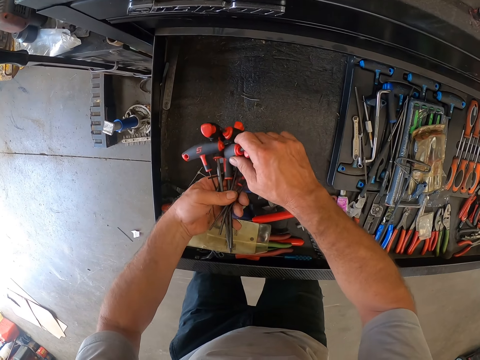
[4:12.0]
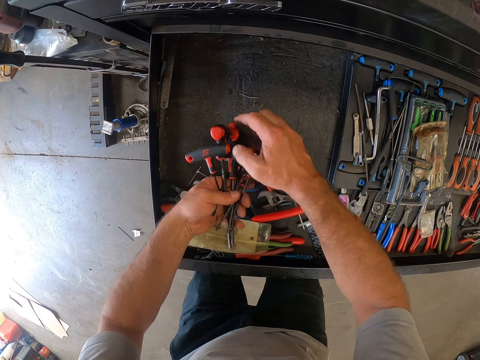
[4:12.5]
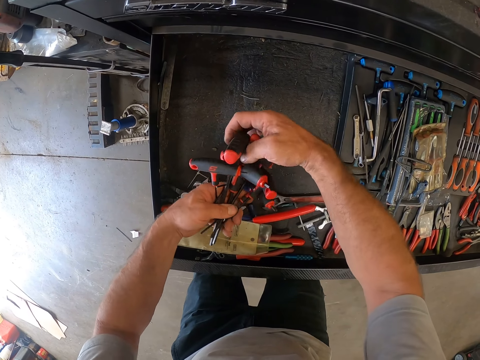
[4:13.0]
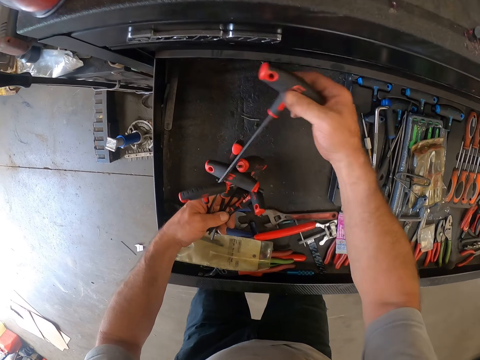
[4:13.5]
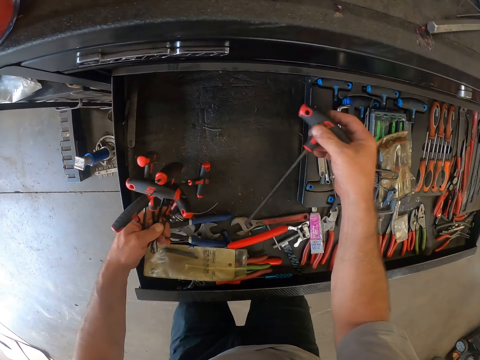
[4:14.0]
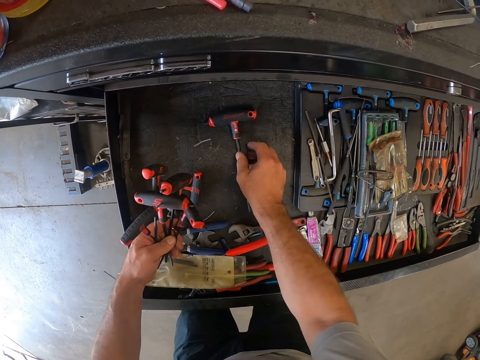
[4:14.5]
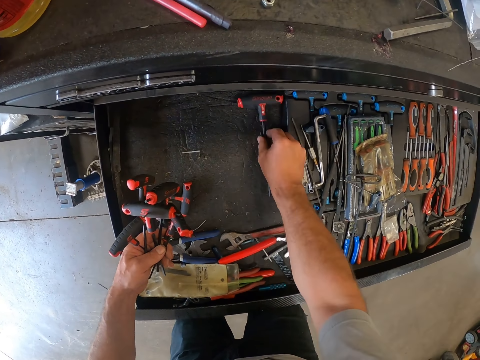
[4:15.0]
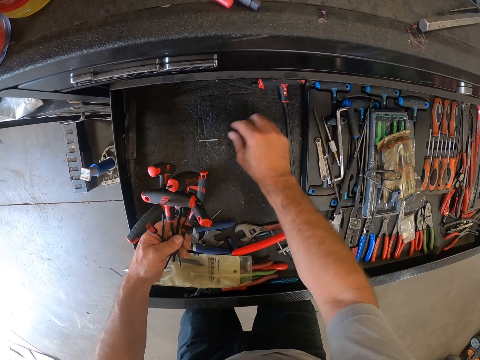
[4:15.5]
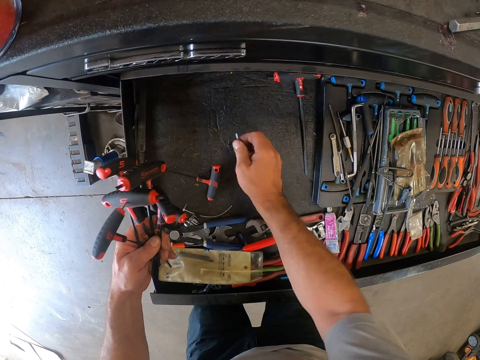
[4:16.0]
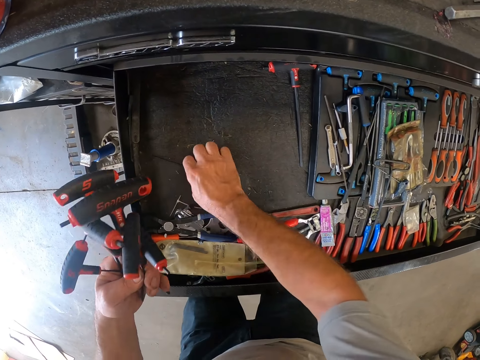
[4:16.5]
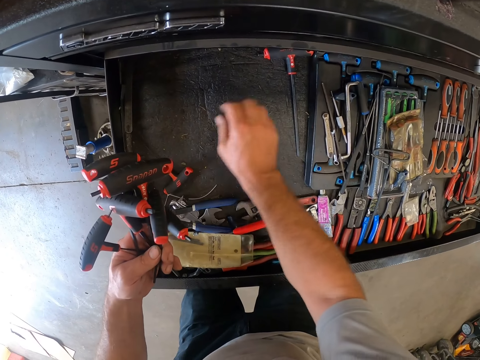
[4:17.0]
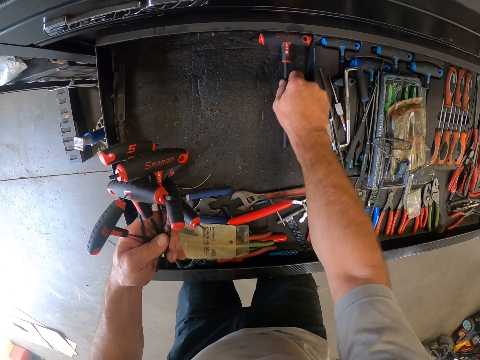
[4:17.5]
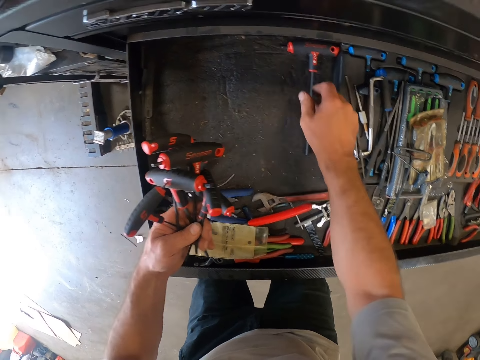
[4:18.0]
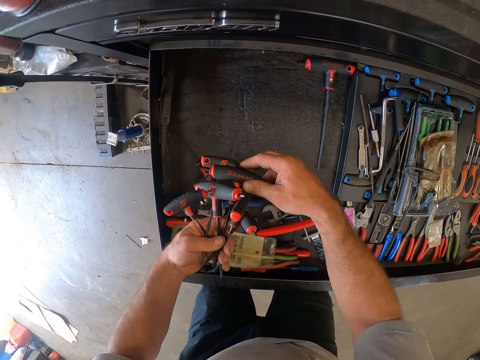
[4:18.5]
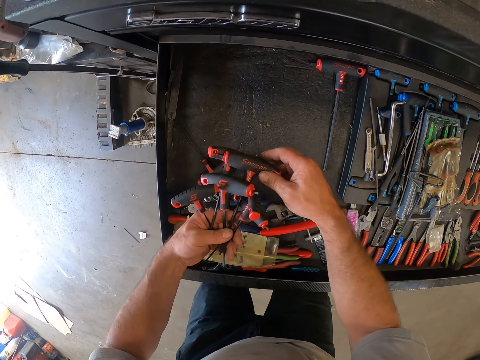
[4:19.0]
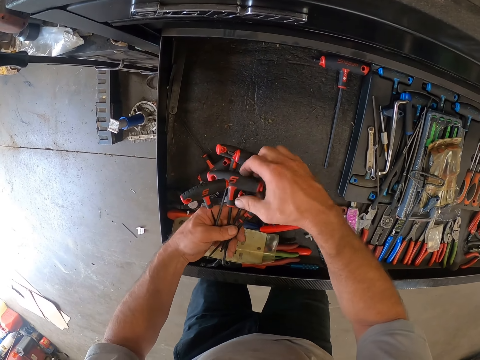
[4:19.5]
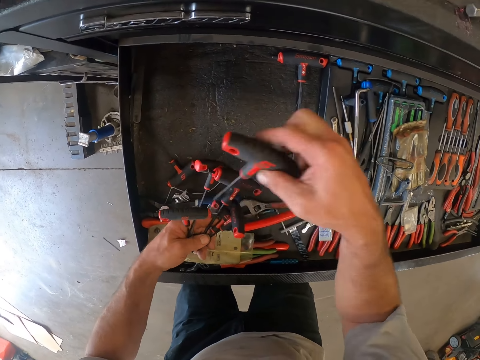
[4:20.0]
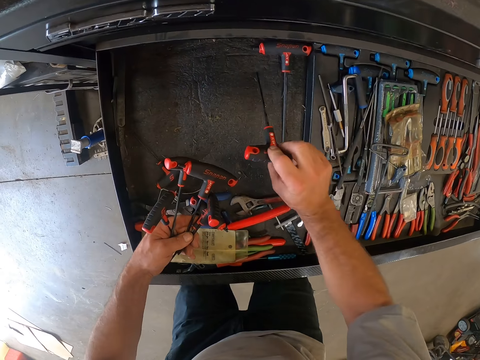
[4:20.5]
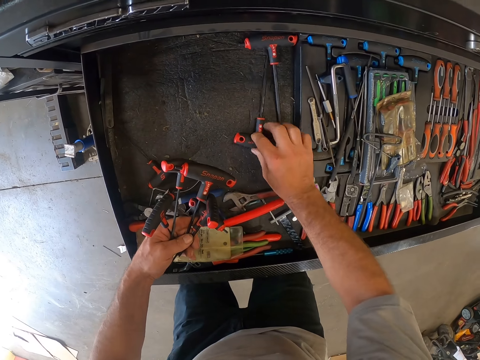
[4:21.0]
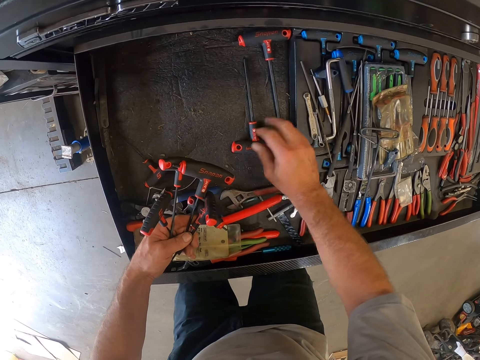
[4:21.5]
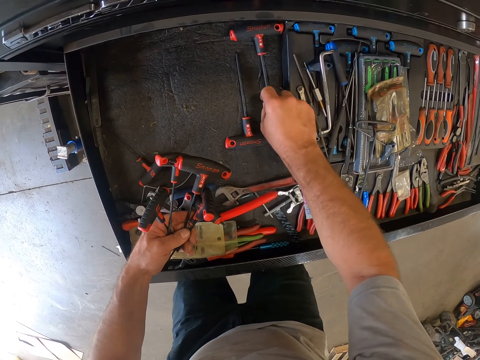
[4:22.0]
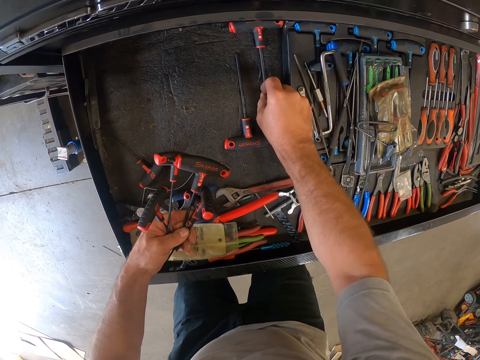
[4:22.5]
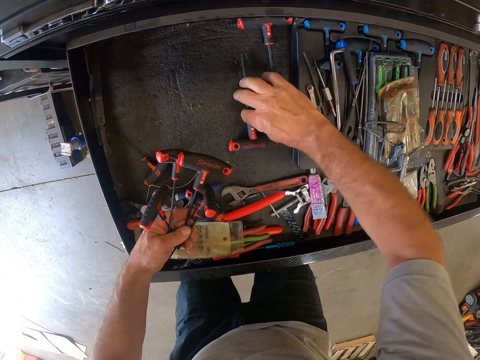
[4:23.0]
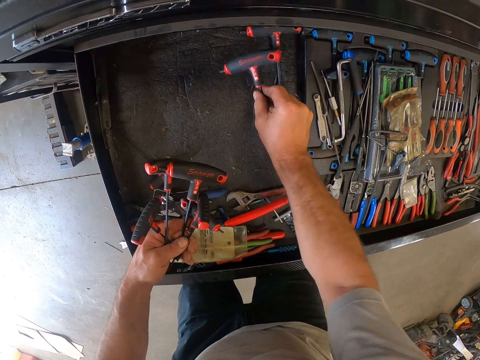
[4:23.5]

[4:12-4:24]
The camera wearer arranges the soldering guns in the drawer. They throw away some dirt from the drawer. They adjust the screwdriver in the drawer. They arrange the screwdrivers in the drawer. They drop another screwdriver in the drawer.

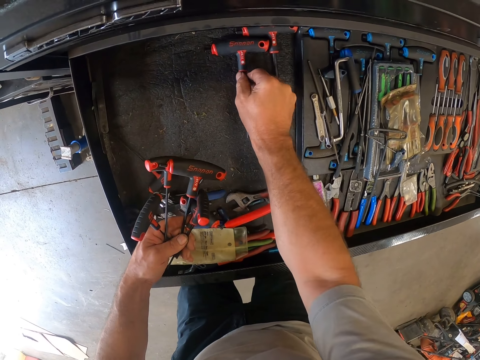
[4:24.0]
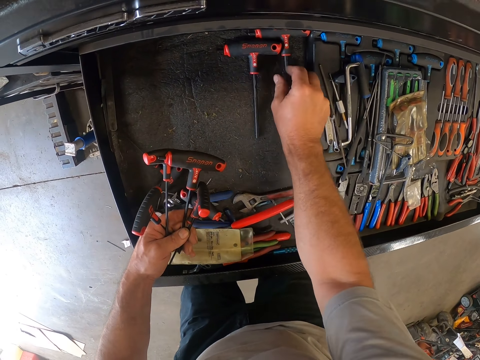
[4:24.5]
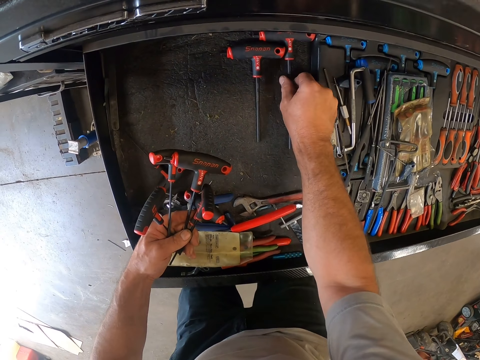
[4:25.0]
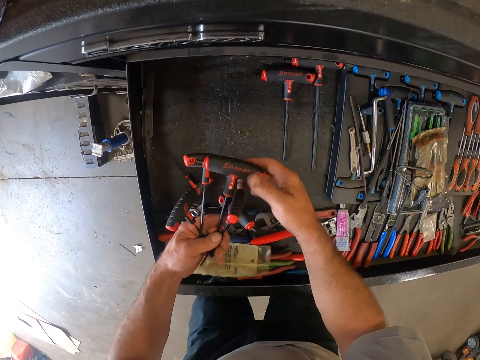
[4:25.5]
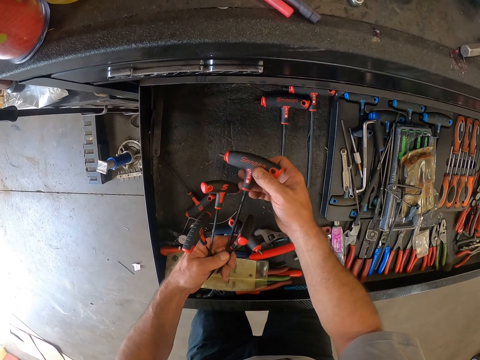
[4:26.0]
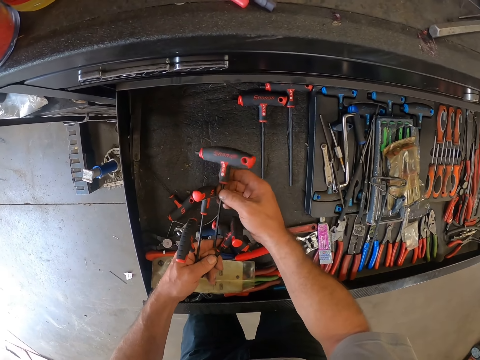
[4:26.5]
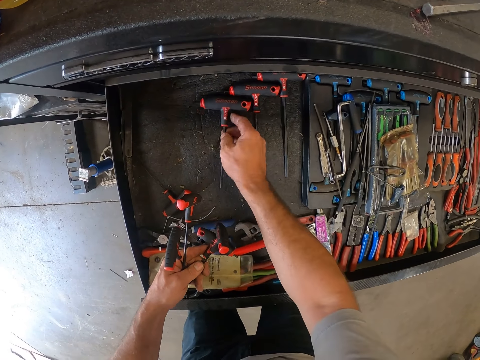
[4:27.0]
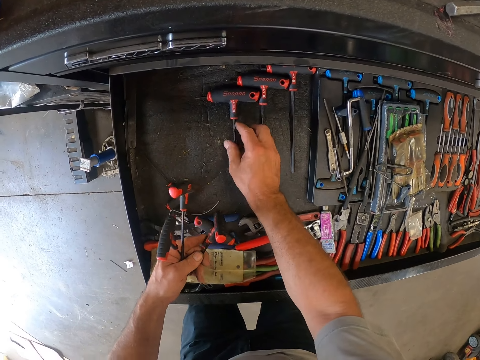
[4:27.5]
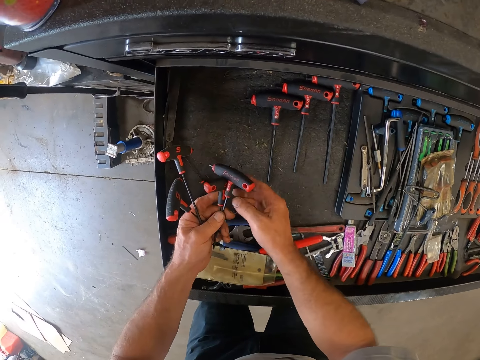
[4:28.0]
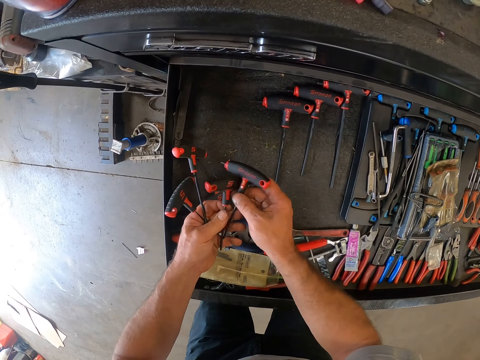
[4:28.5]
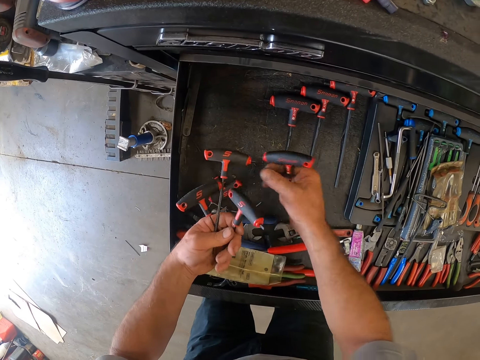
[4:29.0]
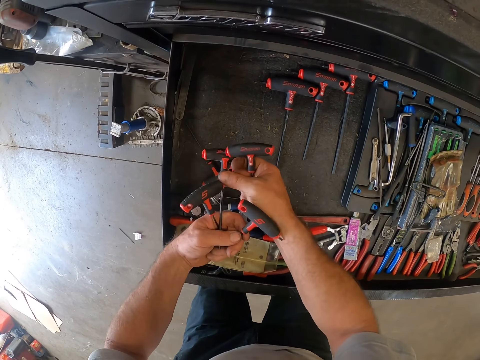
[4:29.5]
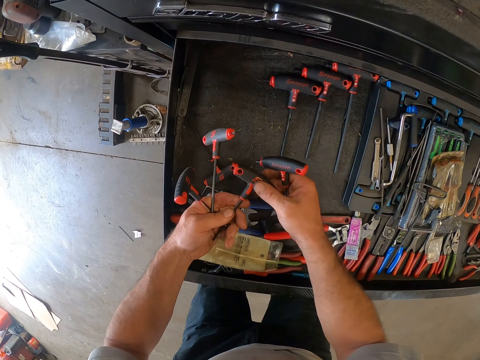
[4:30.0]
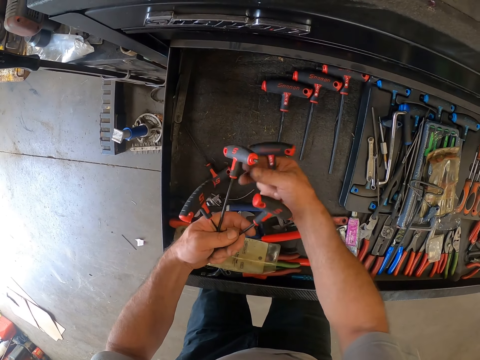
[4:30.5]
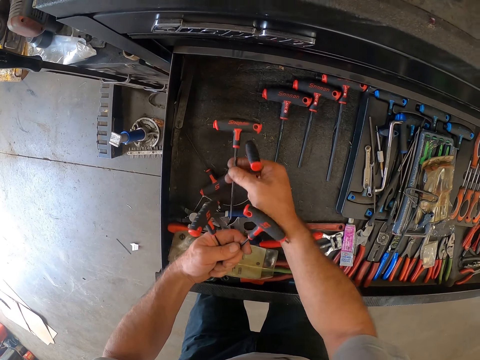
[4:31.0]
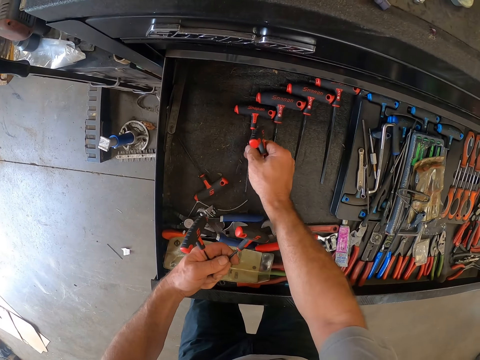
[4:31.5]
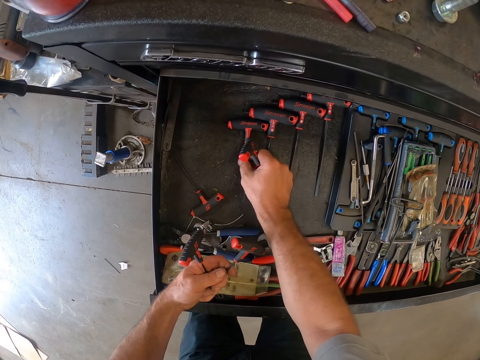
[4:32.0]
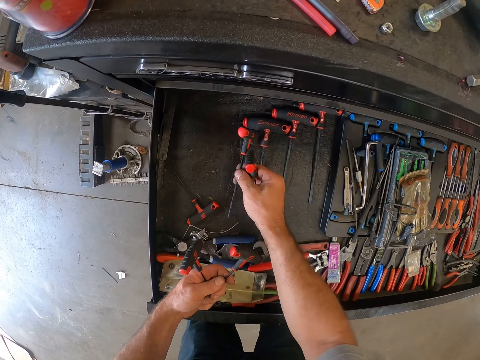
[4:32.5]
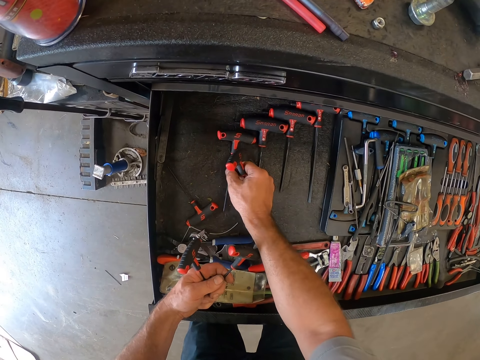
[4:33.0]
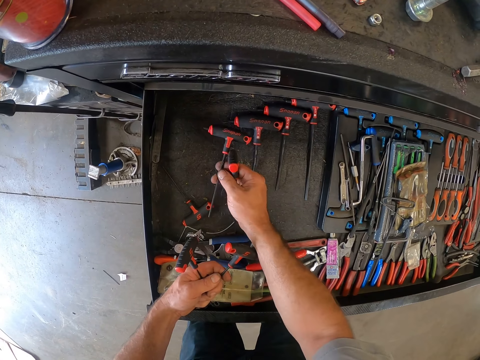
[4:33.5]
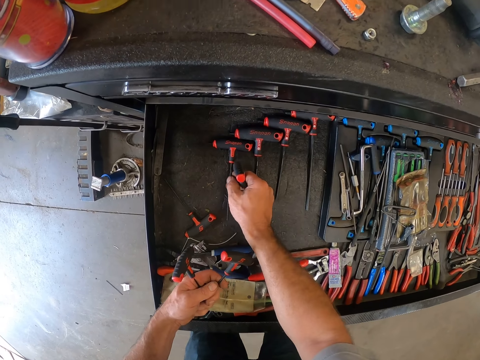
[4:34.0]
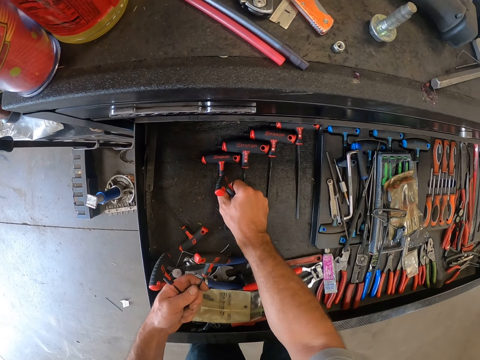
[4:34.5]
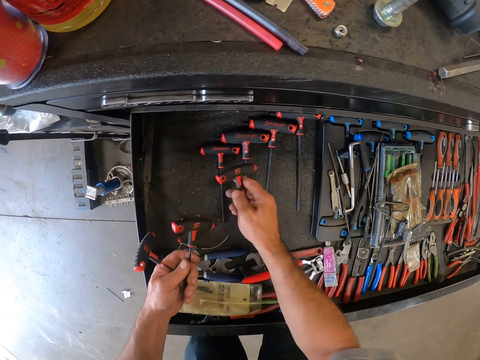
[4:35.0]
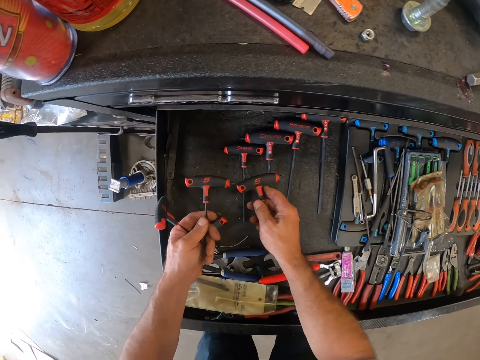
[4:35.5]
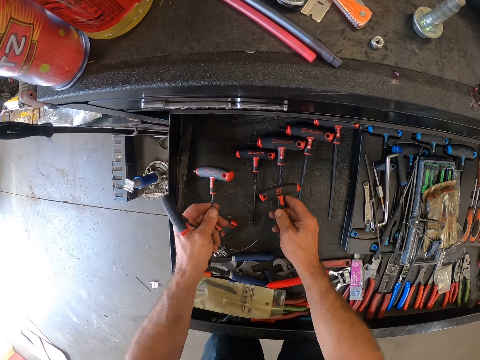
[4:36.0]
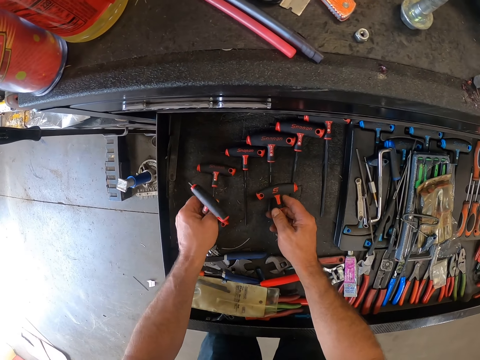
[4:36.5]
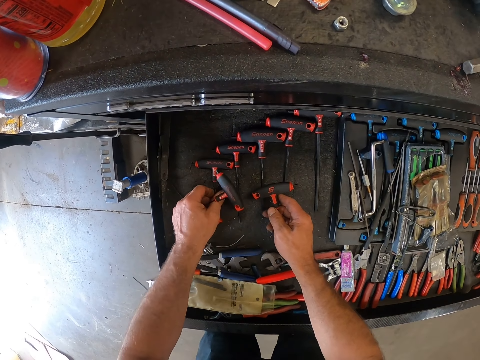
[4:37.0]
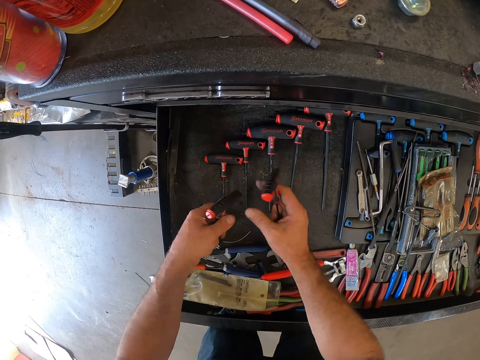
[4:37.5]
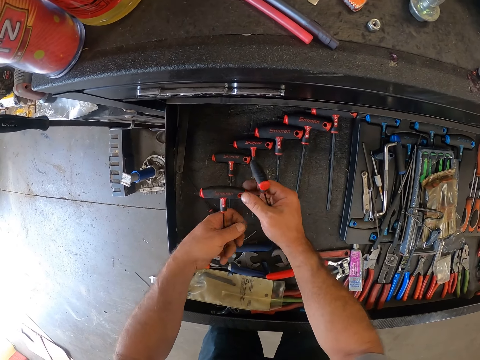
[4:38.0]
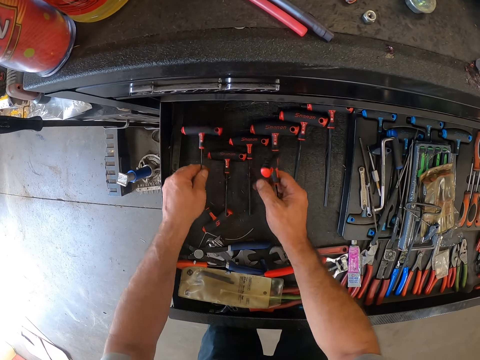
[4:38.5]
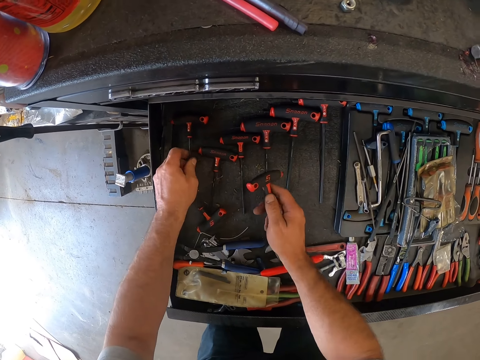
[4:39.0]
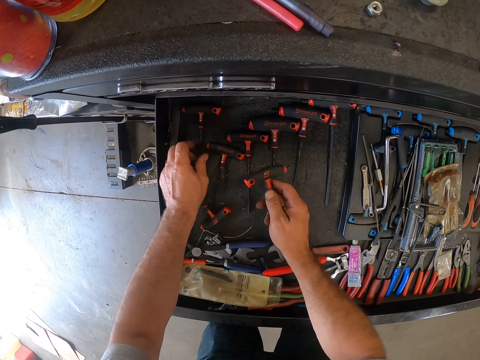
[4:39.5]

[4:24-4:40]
The camera wearer drops another screwdriver in the drawer. They do so repeatedly.
